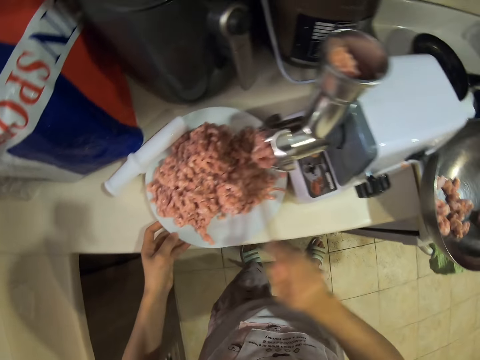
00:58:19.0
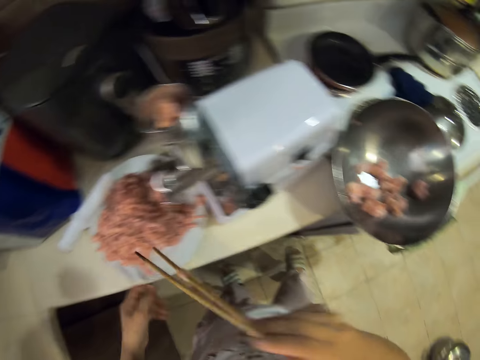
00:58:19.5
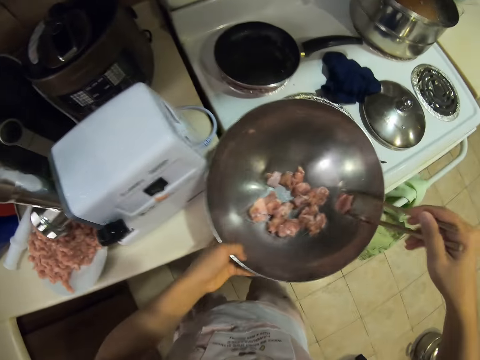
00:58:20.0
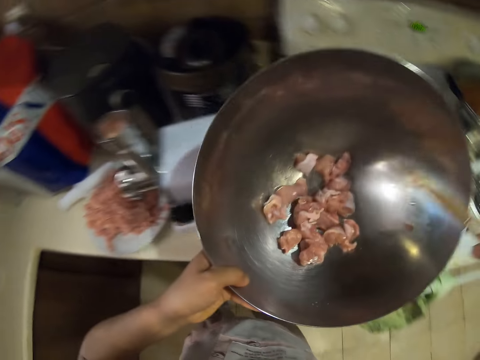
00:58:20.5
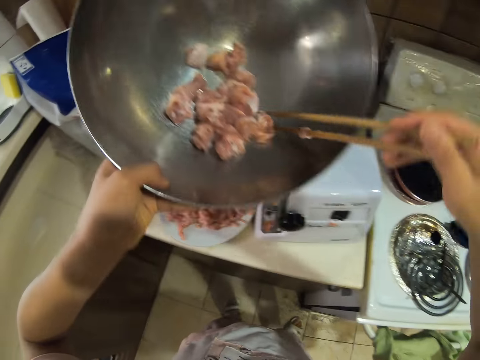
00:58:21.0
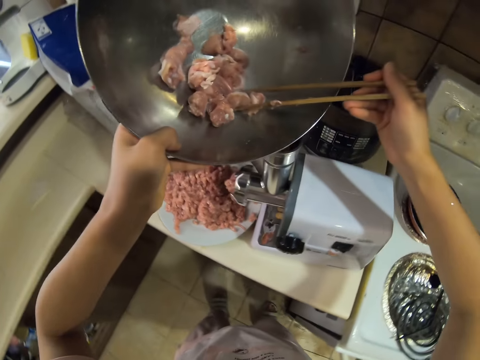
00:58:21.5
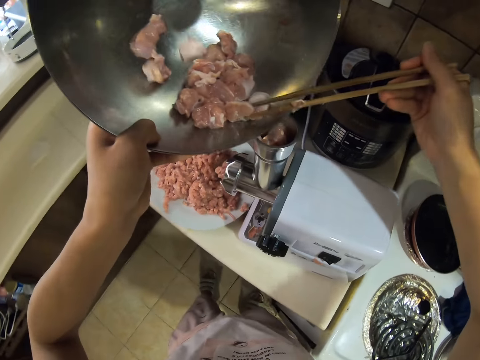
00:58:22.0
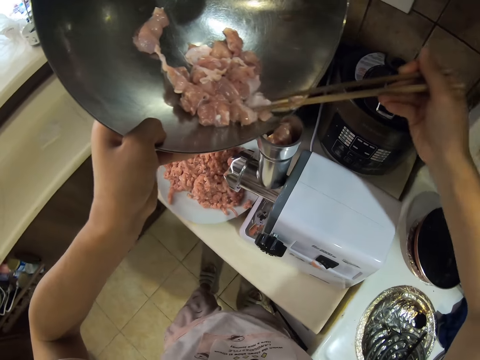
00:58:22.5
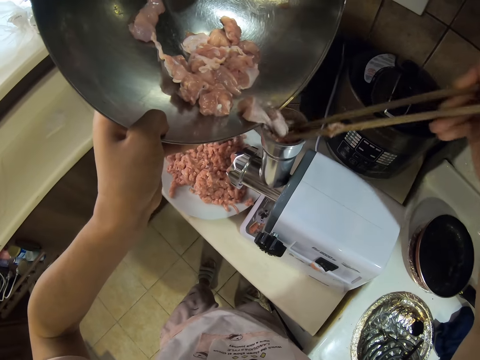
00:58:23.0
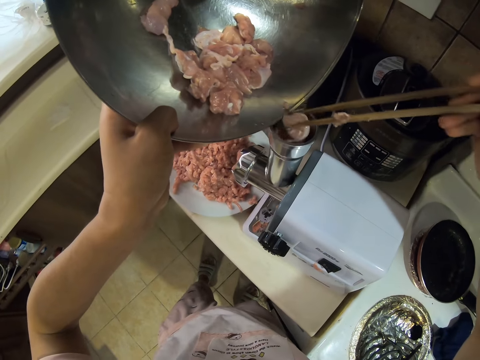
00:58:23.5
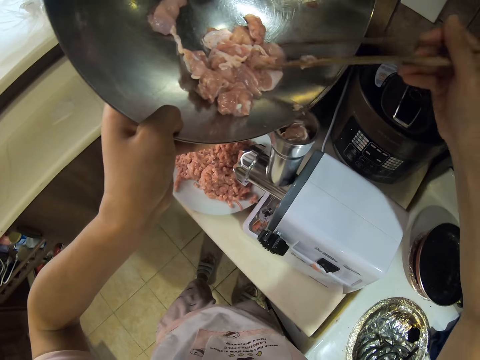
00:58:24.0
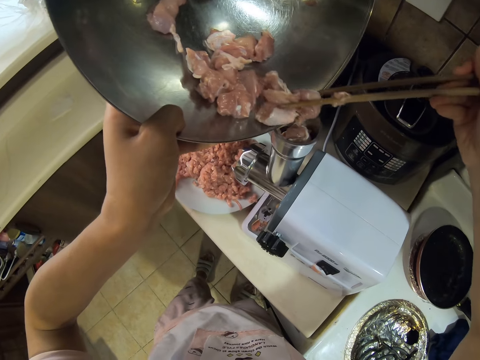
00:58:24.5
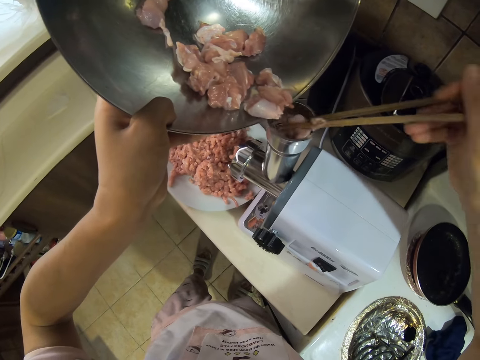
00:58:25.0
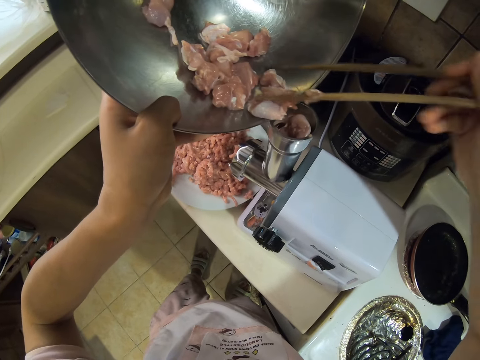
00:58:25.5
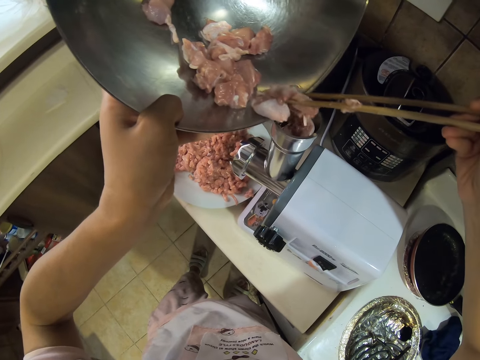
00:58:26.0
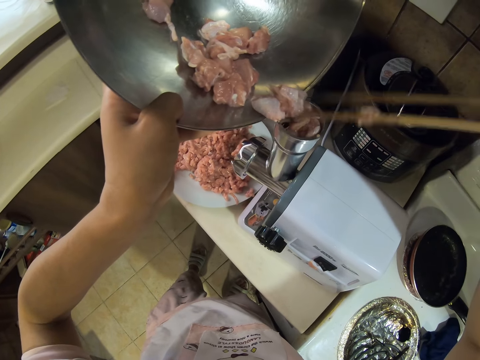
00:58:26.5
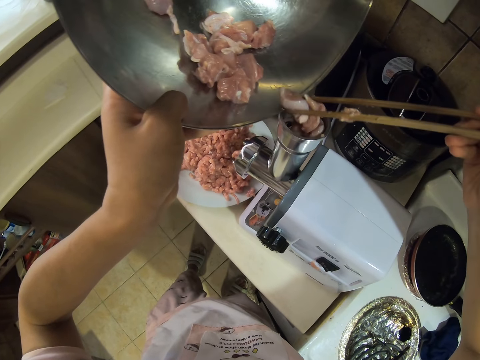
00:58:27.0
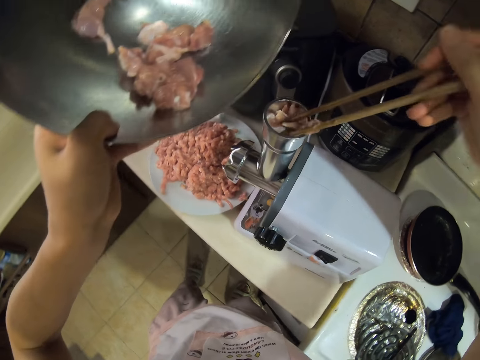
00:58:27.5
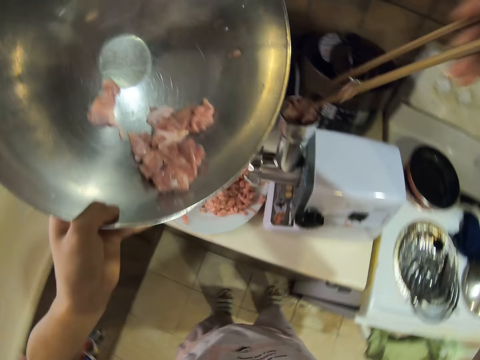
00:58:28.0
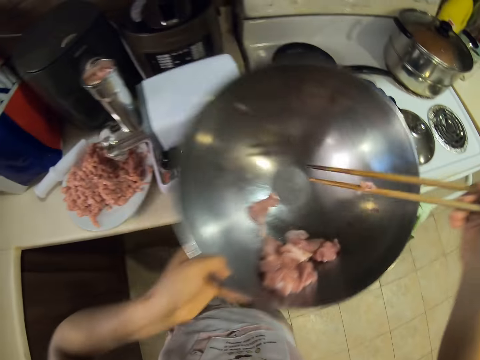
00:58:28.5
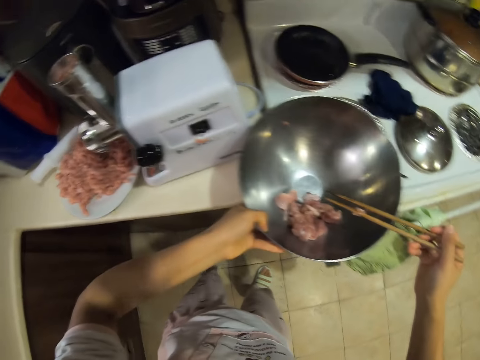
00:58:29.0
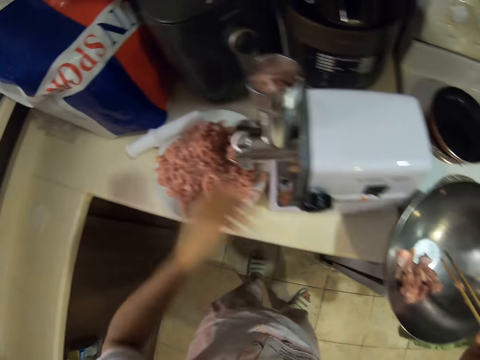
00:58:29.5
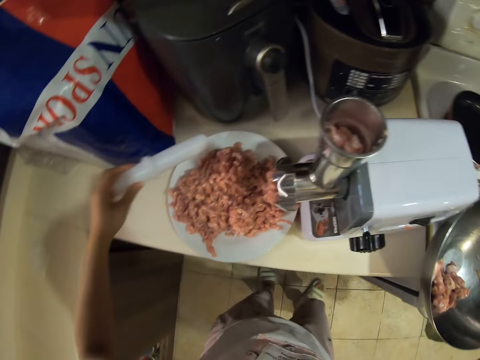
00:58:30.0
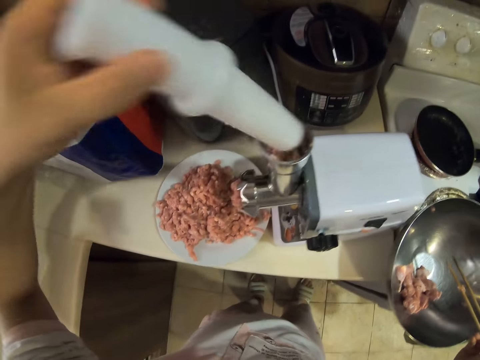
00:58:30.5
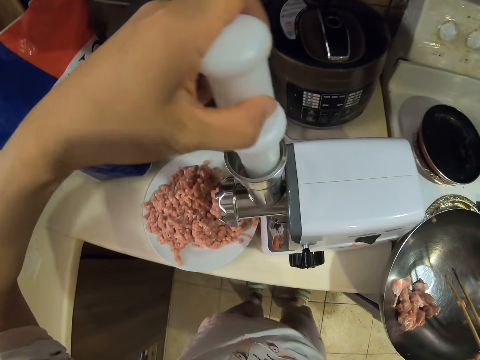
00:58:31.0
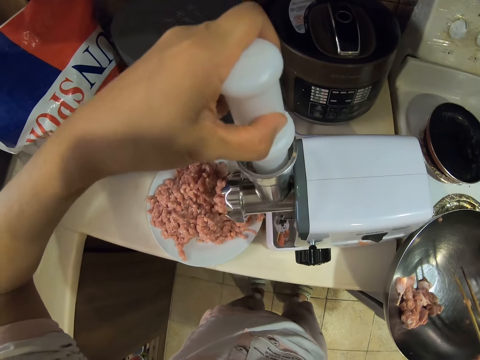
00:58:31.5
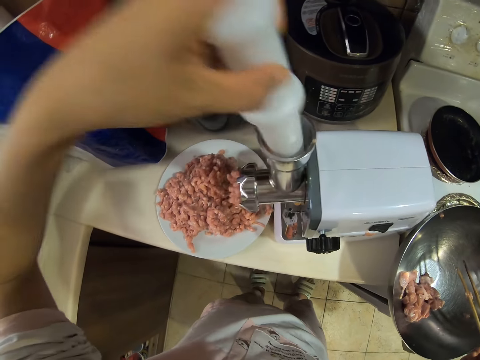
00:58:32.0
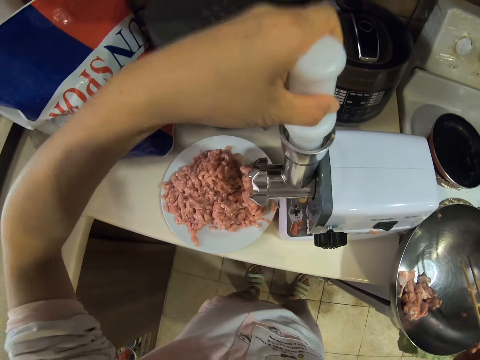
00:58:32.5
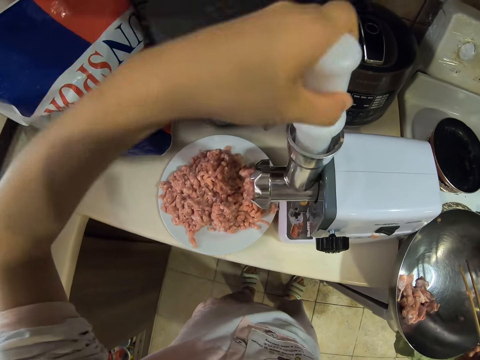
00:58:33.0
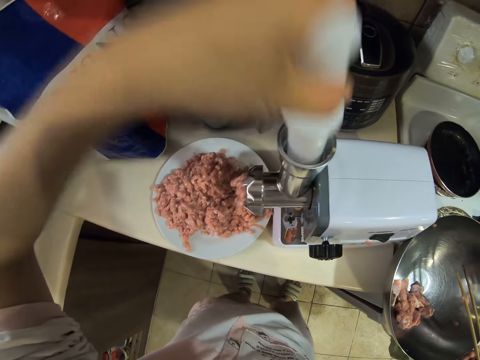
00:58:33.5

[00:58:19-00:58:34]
The camera wearer picks up the bowl of meat. They pick meat with skewers. They put the meat in the meat grinder. They pick meat with skewers. They put the meat in the meat grinder. They put the bowl of meat down. They pick up the pusher. They push the meat in the grinder with the pusher. They squeeze with the rolling pin.

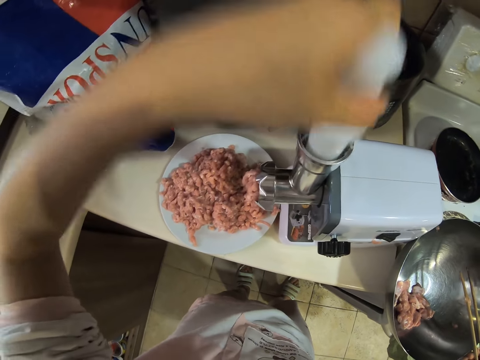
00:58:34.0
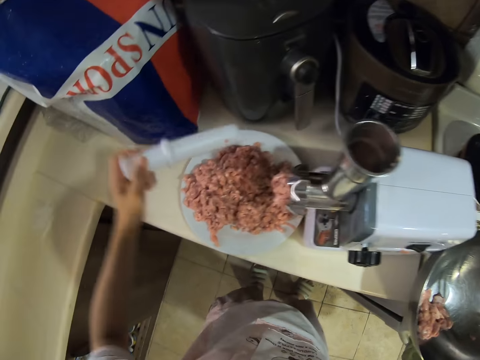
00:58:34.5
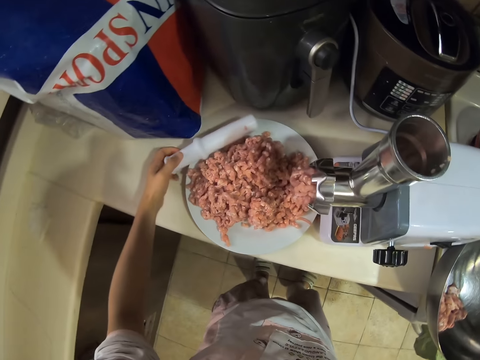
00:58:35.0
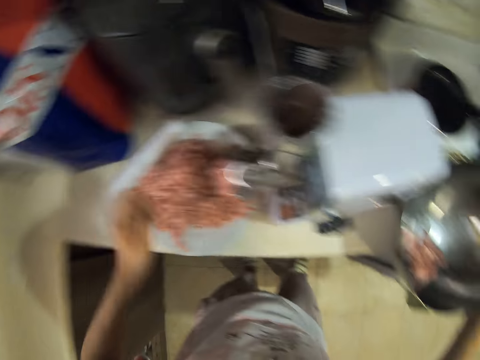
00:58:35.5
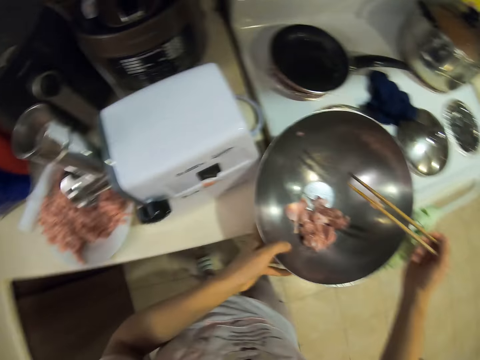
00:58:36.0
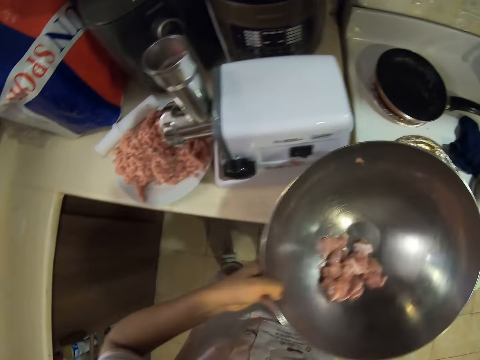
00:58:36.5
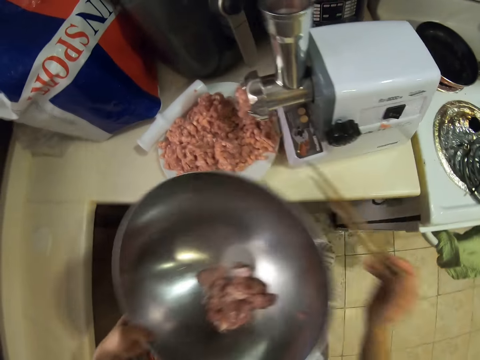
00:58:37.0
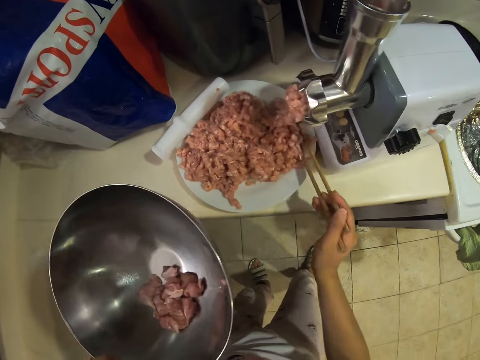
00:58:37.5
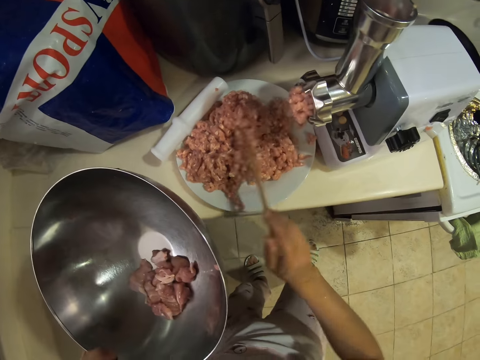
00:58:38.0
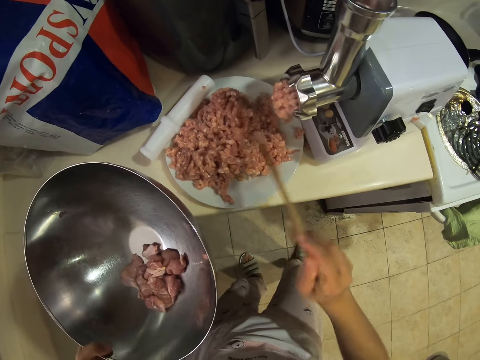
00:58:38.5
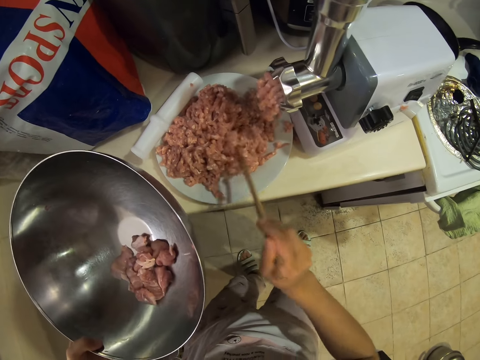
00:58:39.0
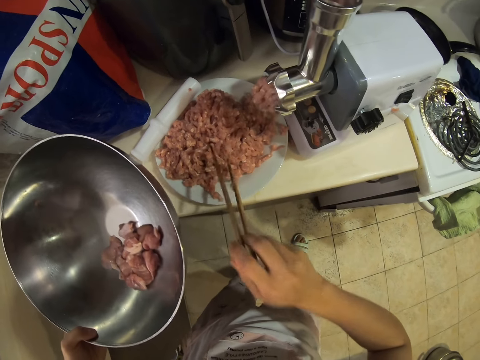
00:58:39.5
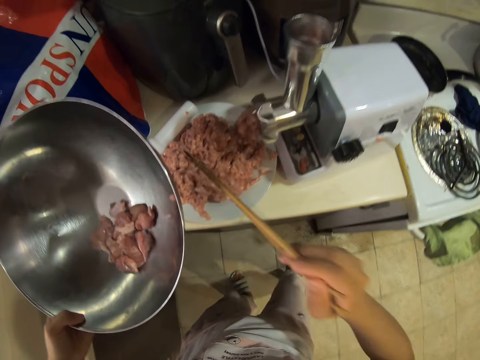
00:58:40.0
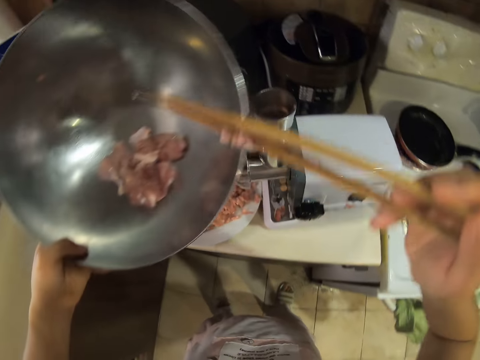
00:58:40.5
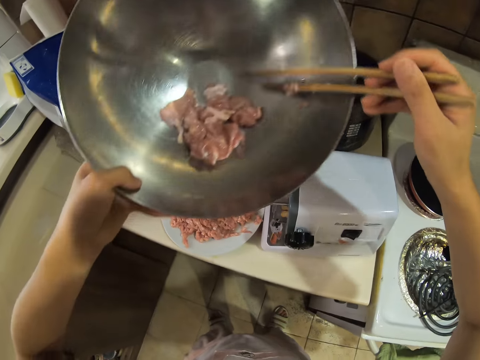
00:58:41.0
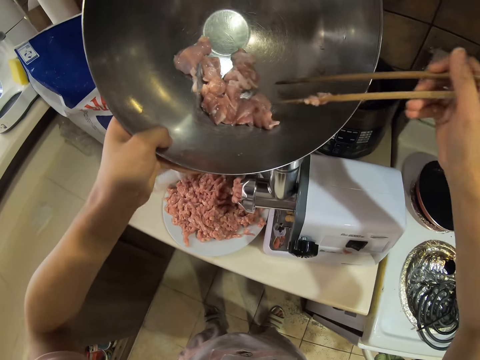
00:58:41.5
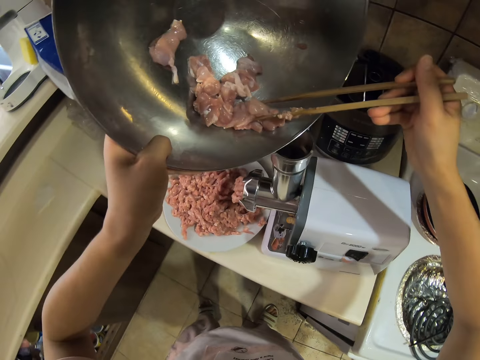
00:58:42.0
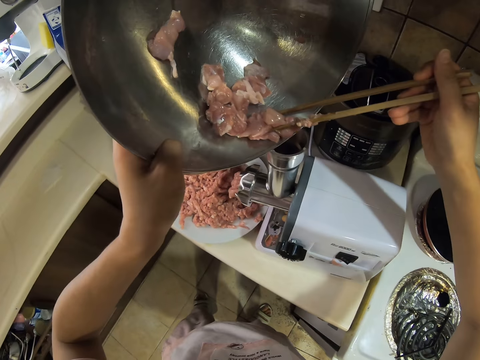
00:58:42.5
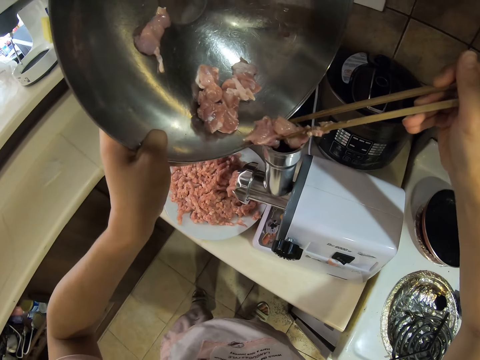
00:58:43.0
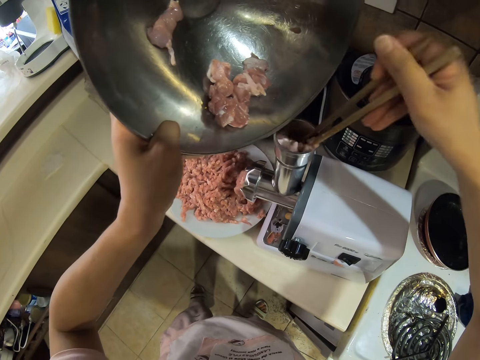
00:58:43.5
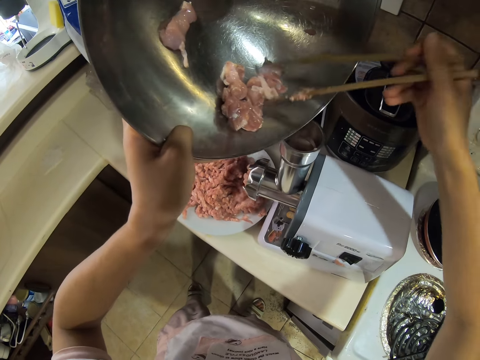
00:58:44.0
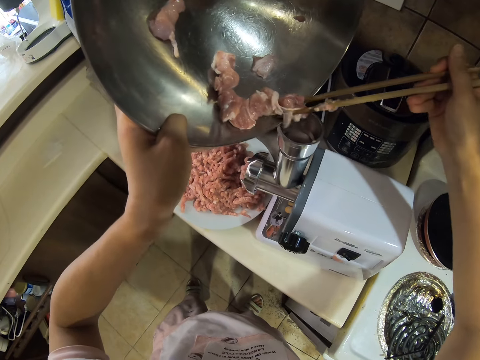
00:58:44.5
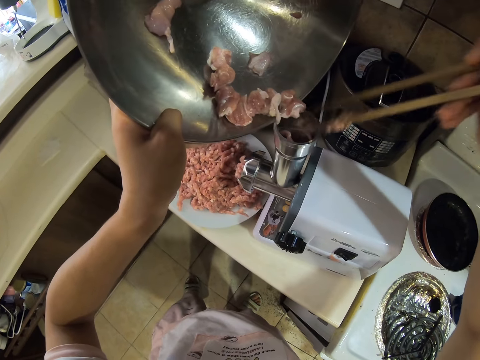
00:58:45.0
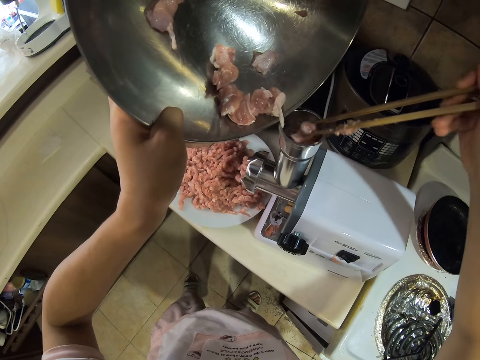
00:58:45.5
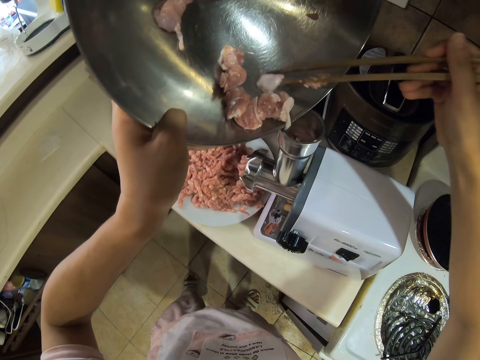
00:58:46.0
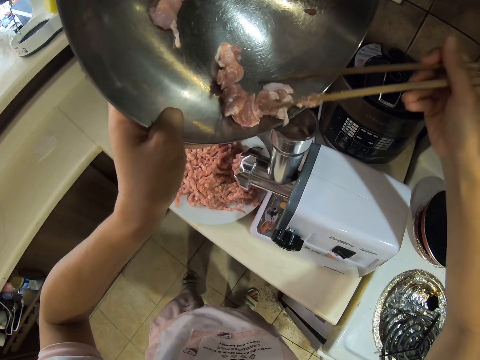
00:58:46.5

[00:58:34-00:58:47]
The camera wearer puts the meat pusher on the plate. They pick up the bowl of meat. They spread the mince meat on the plate. They pick meat with skewers. They put the meat in the meat grinder. They pick meat with skewers. They put the meat in the grinder.
